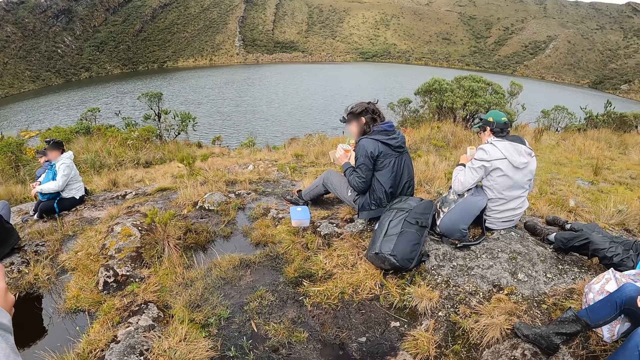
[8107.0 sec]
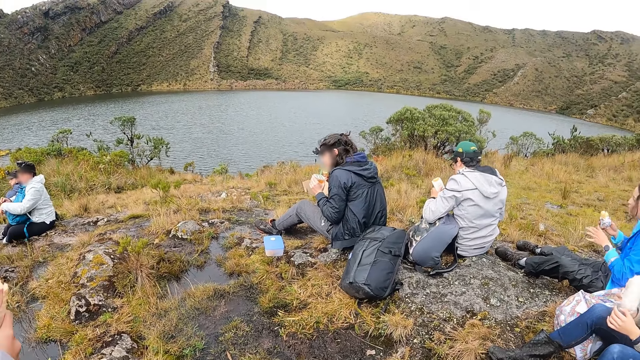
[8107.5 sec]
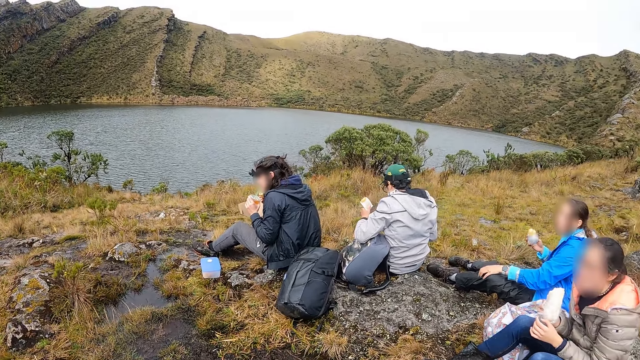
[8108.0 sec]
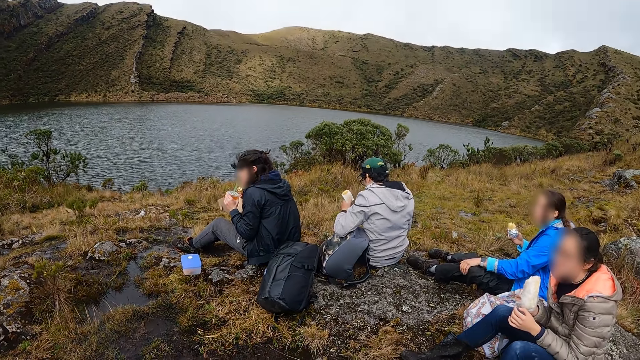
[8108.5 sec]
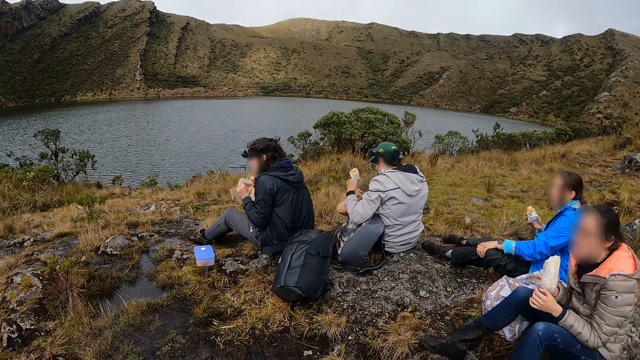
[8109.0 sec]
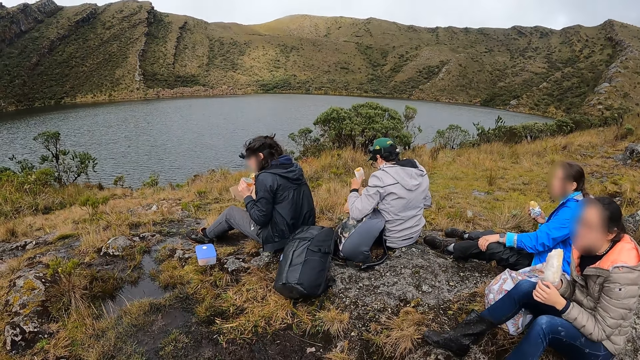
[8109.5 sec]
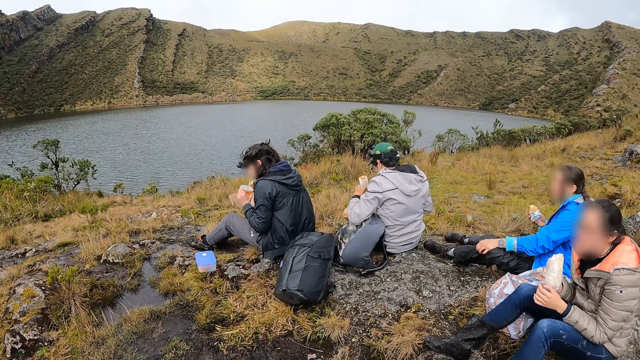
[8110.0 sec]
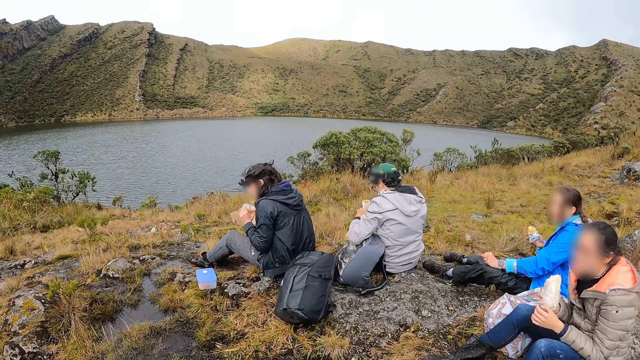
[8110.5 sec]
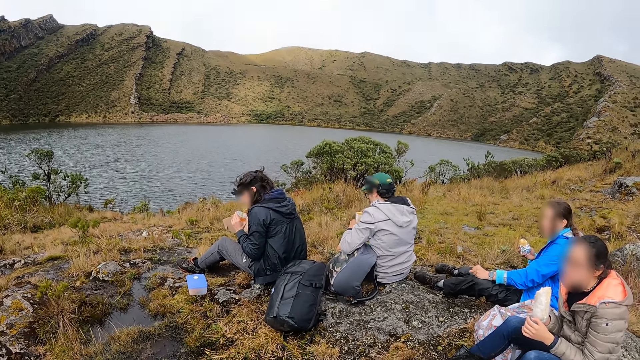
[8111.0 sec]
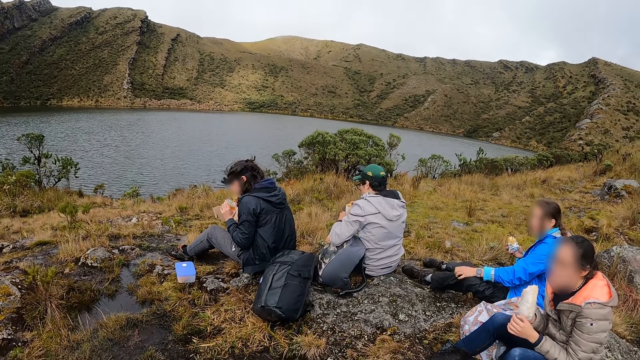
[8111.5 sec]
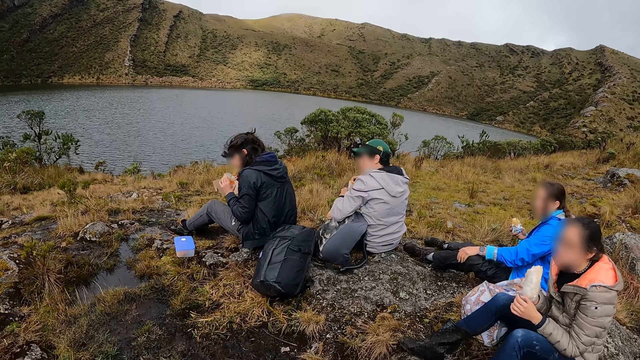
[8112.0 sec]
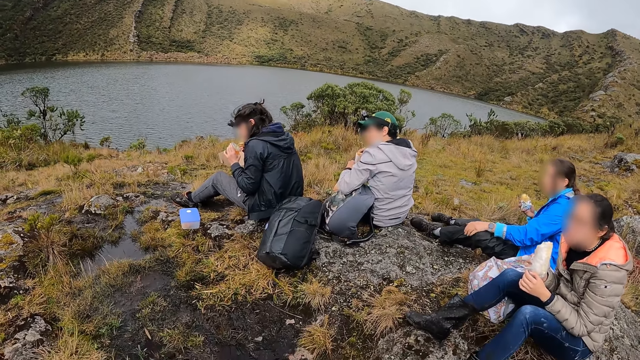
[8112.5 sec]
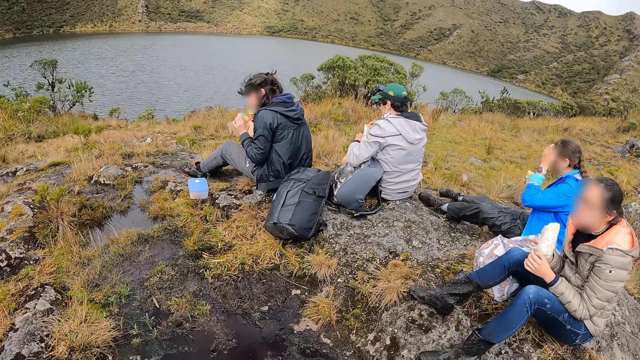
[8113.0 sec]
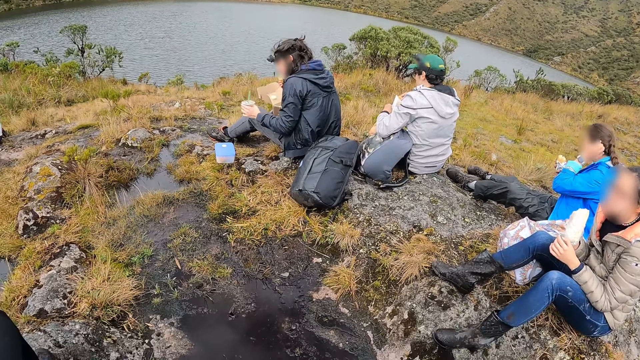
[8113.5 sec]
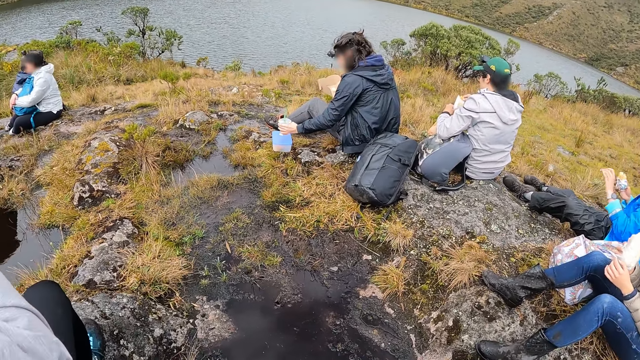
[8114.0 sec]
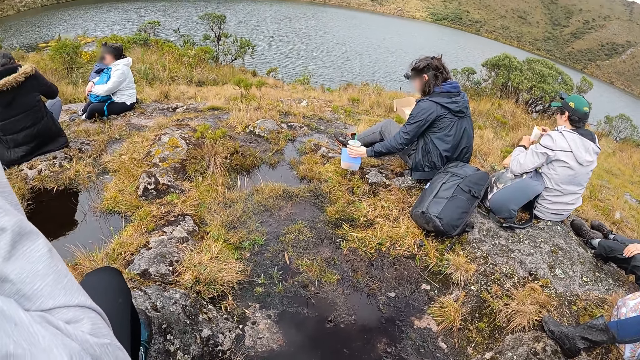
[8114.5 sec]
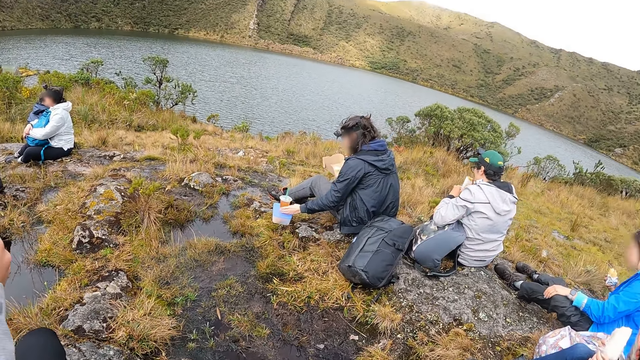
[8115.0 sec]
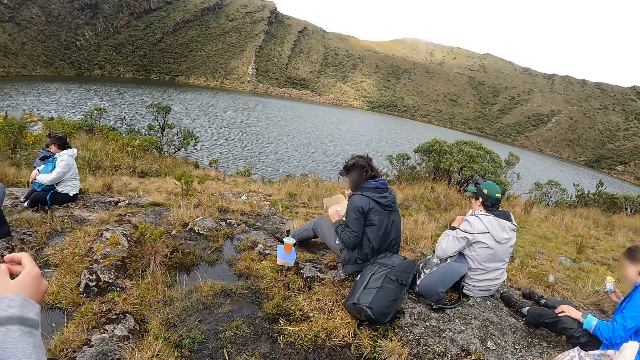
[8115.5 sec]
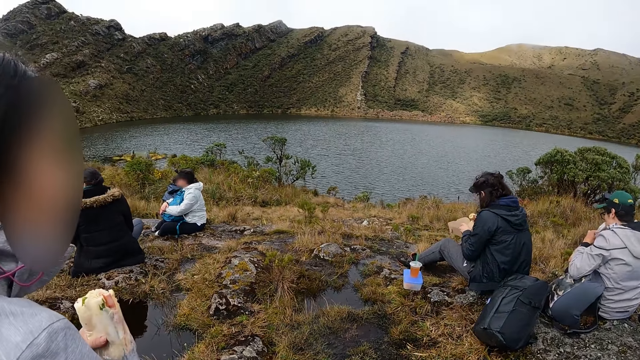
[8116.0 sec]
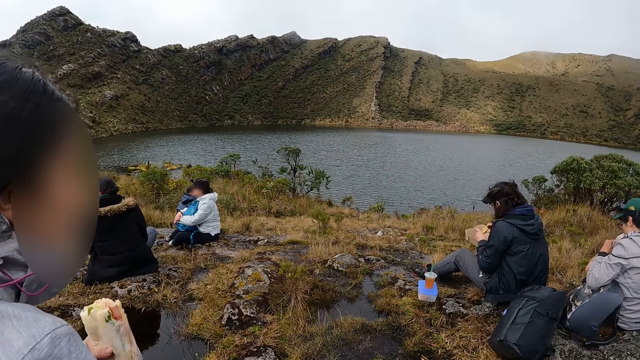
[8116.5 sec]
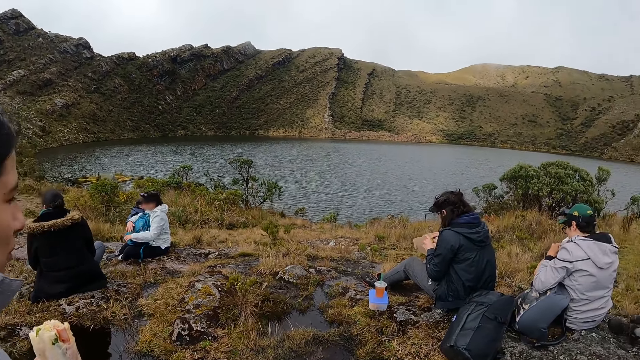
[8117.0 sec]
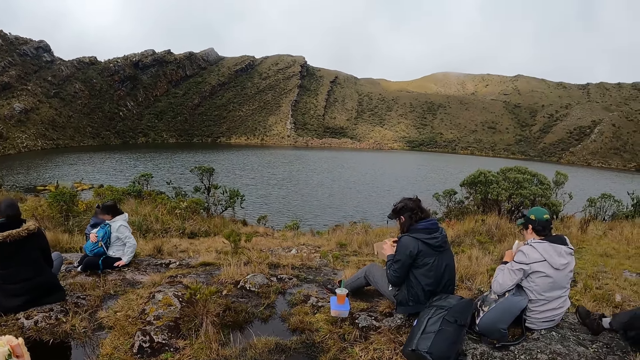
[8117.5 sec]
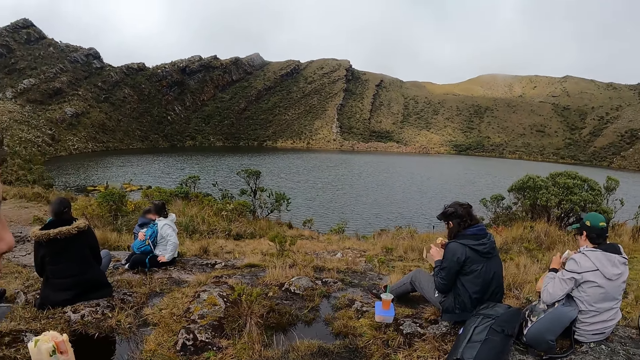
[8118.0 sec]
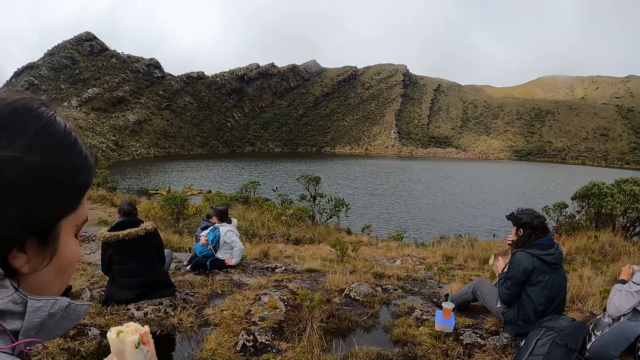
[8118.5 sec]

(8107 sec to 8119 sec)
The woman drops the container of juice on the plate on the floor with her left hand. The camera wearer turns round.

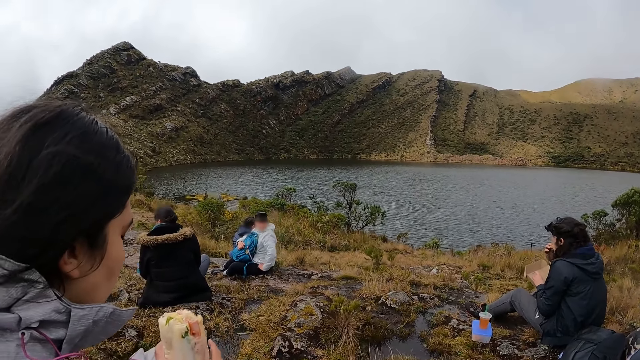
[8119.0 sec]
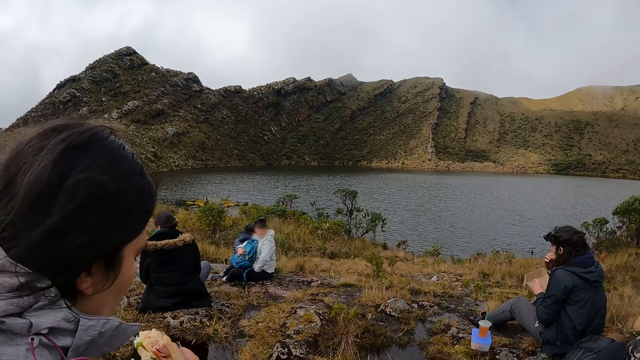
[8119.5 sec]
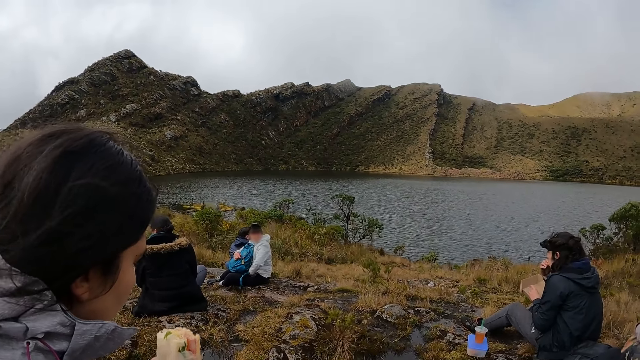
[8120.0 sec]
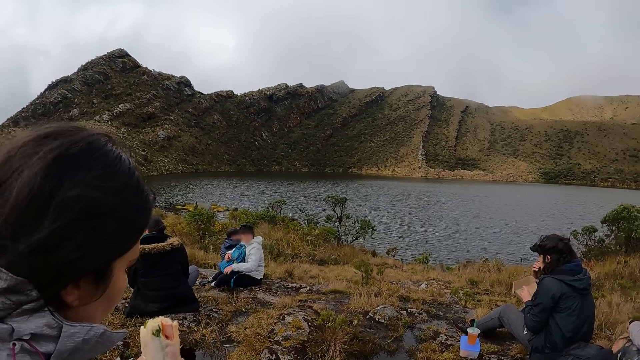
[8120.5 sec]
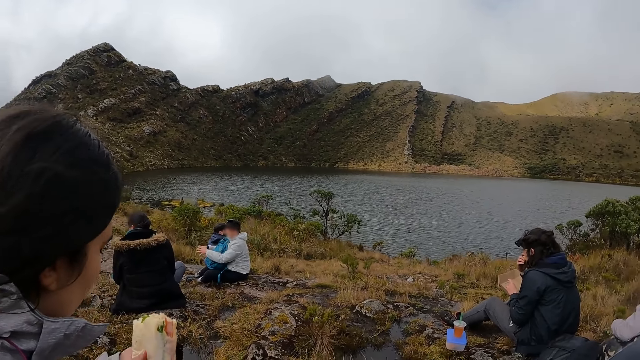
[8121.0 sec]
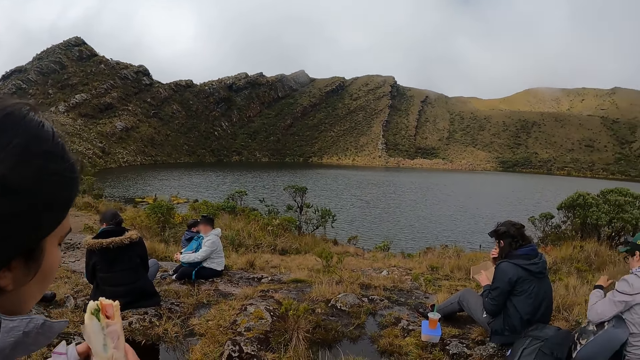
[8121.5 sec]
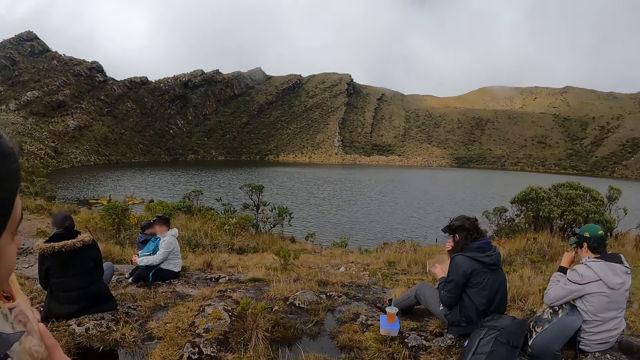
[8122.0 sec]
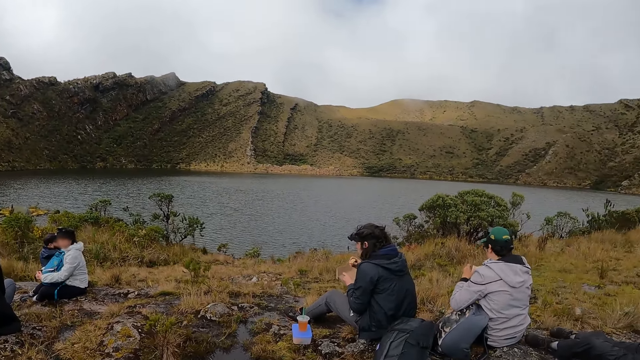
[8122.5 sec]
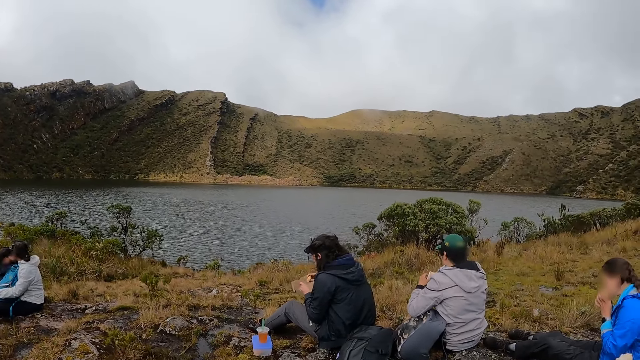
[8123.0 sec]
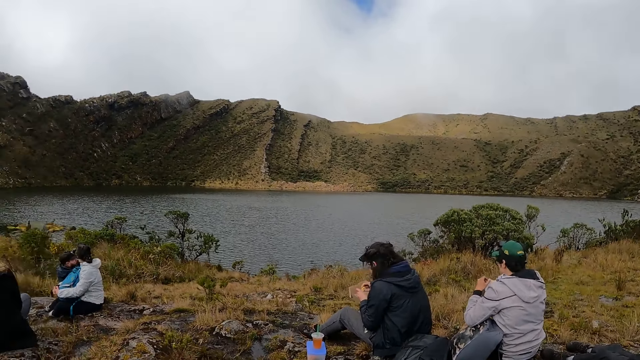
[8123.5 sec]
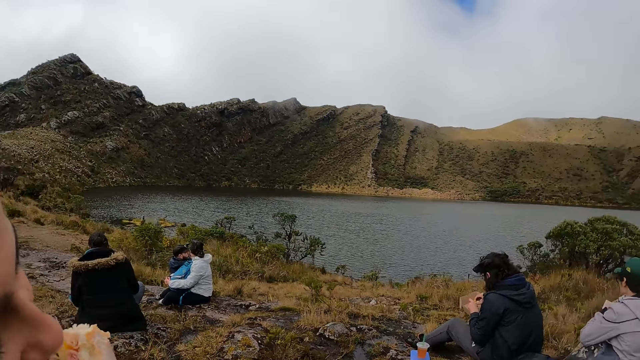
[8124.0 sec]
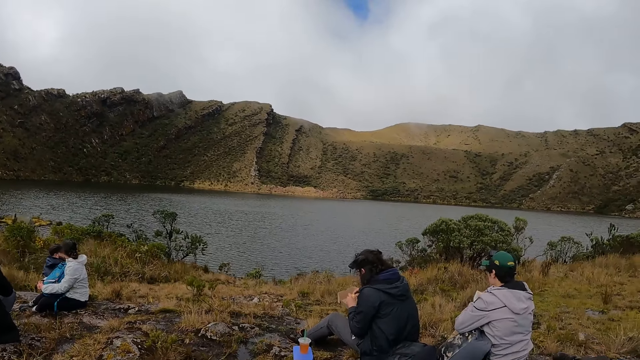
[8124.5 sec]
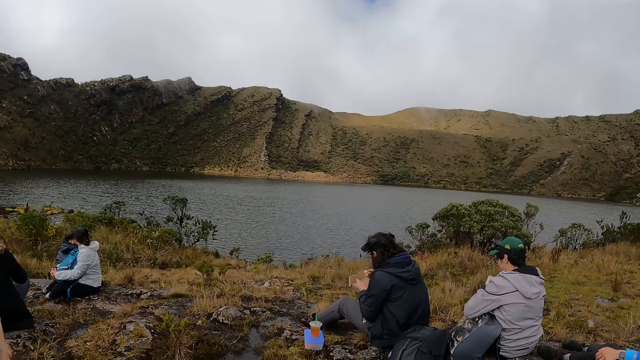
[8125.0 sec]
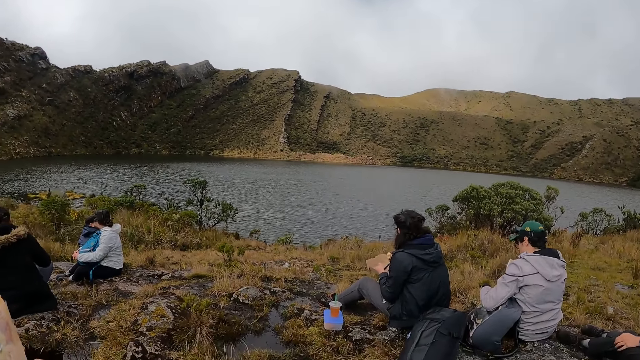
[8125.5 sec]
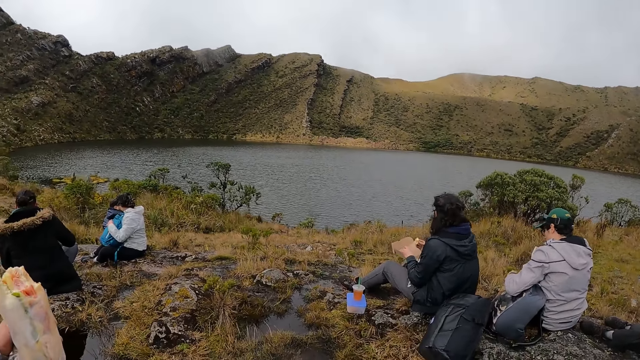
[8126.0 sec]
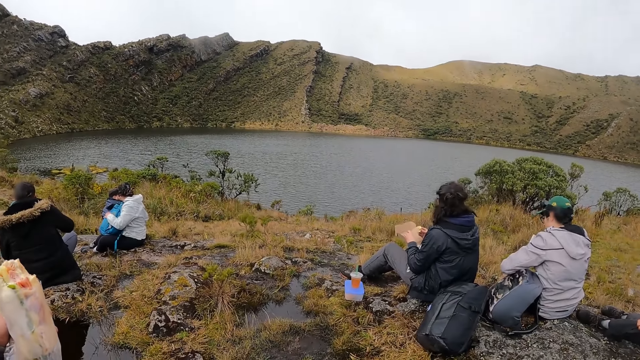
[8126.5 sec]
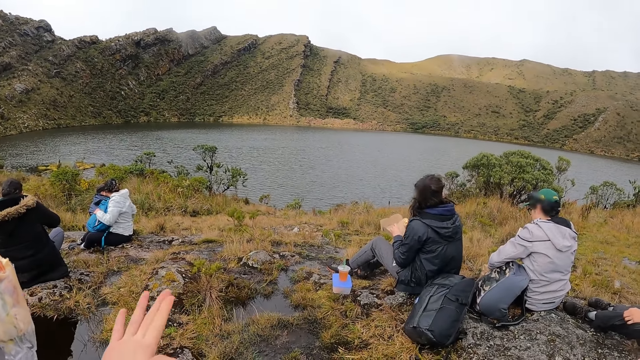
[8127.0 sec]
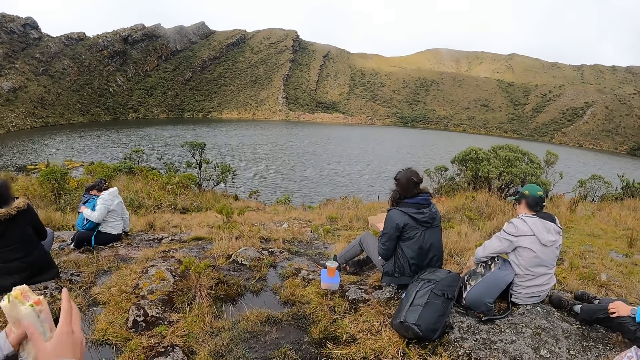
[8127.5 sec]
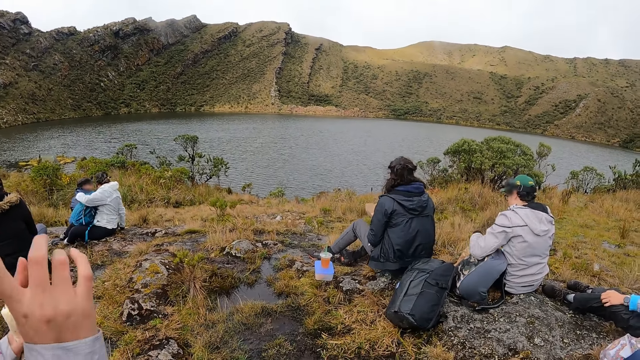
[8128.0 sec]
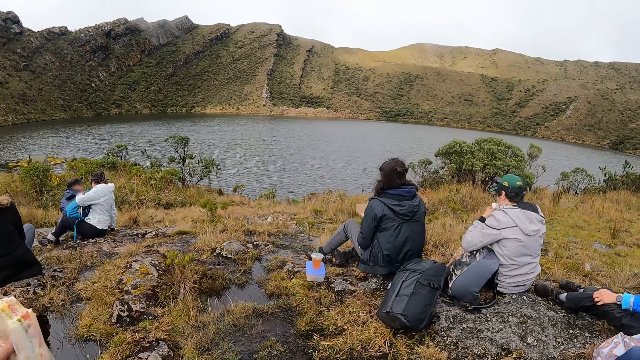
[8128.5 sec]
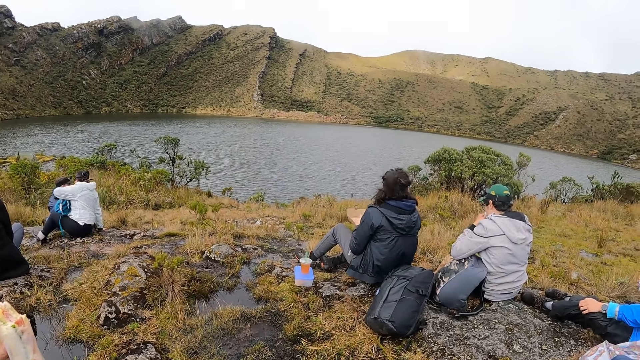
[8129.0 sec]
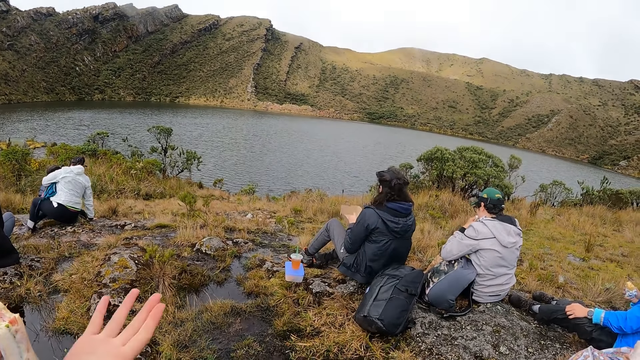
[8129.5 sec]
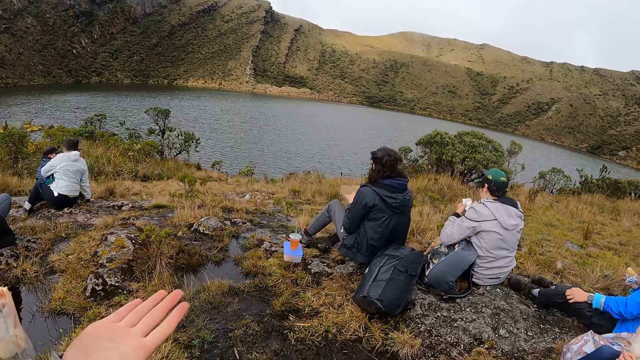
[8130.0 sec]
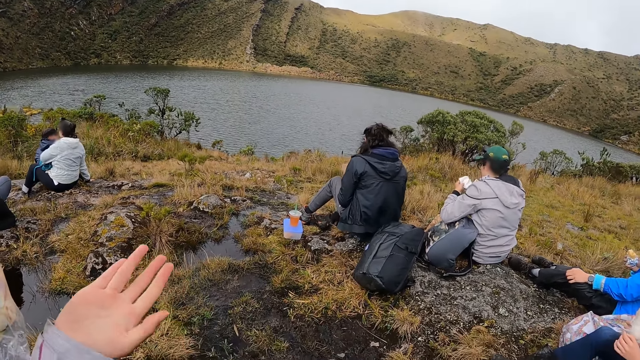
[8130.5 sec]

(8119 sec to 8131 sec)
A person looks at the snack. The person moves the left hand. The camera wearer looks around. They interact with the group of people at the river bank. The person picks the snack and eats the snacks.
